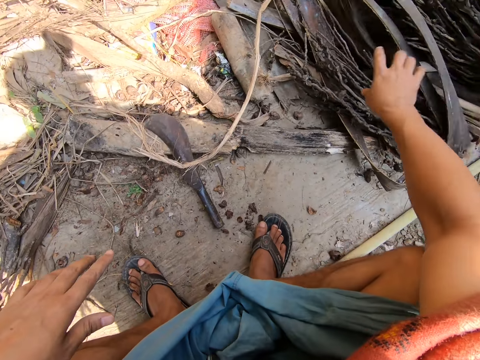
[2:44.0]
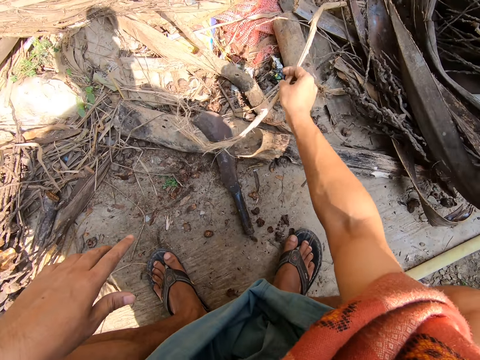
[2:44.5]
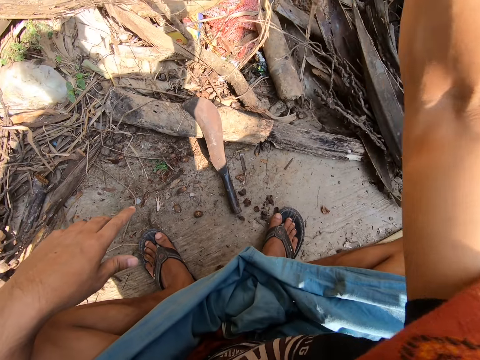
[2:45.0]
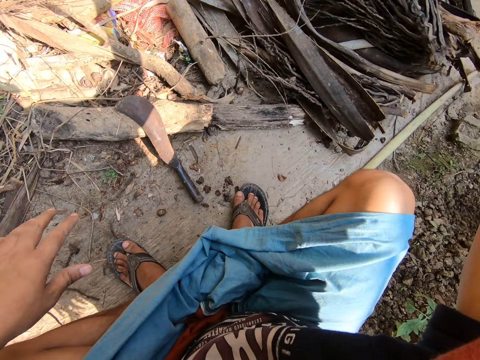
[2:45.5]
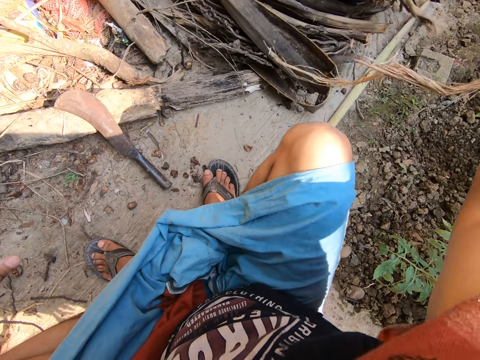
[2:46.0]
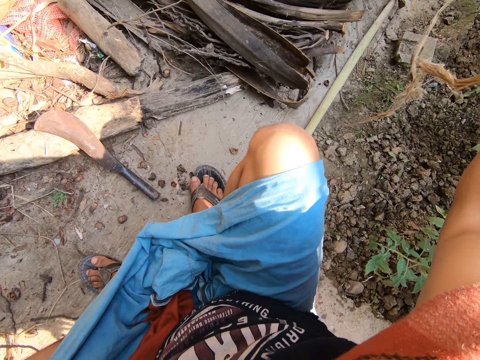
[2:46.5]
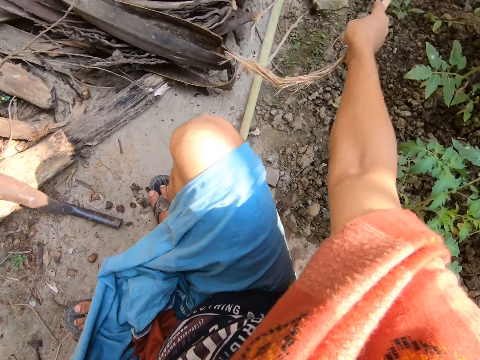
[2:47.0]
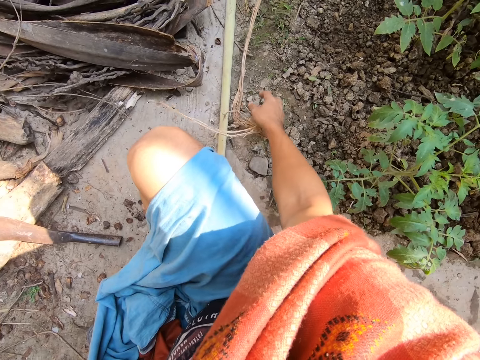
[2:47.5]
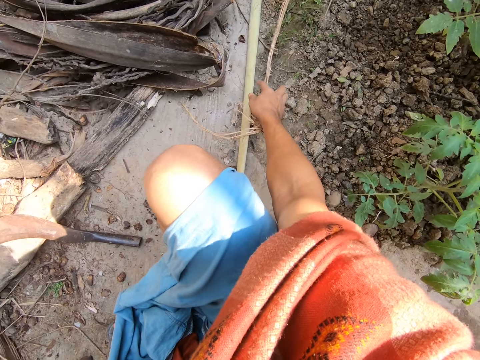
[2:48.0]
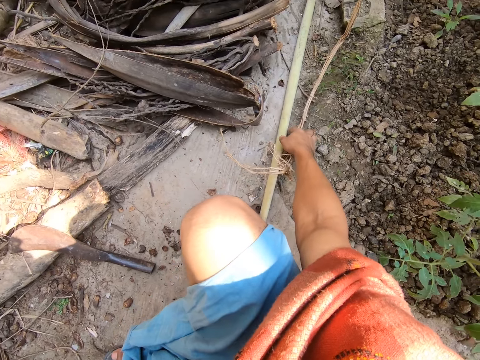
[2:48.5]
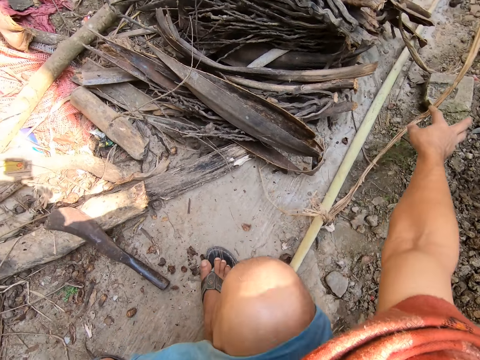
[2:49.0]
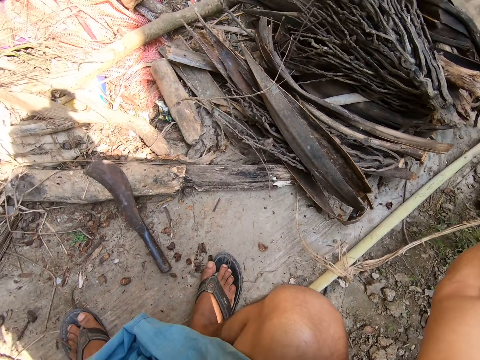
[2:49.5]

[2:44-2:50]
The camera wearer puts the barks to the side.

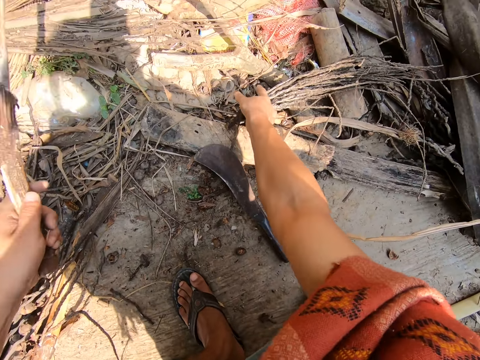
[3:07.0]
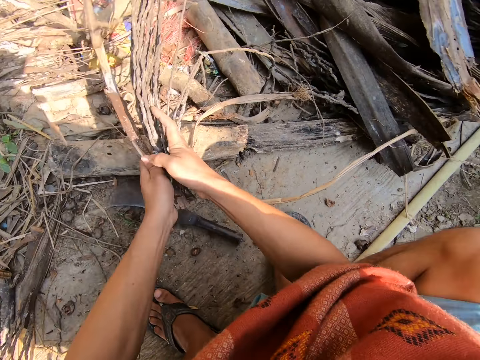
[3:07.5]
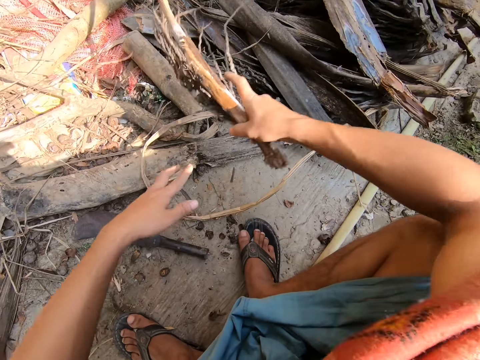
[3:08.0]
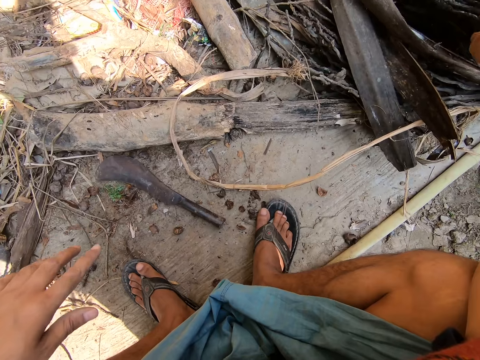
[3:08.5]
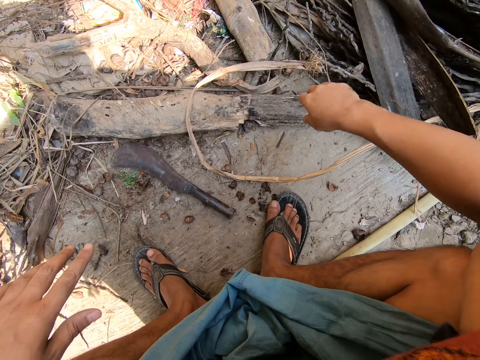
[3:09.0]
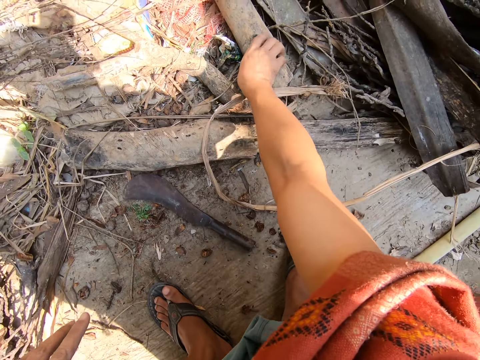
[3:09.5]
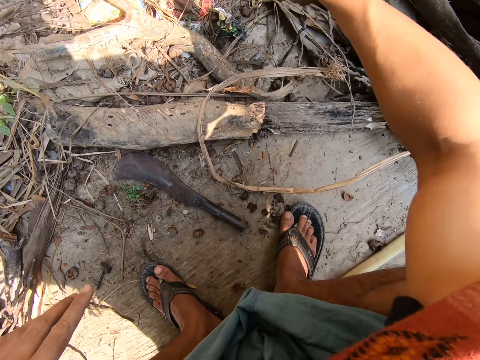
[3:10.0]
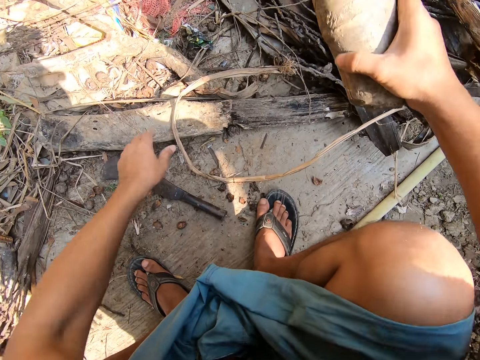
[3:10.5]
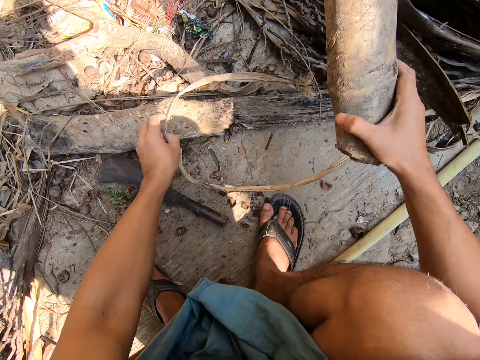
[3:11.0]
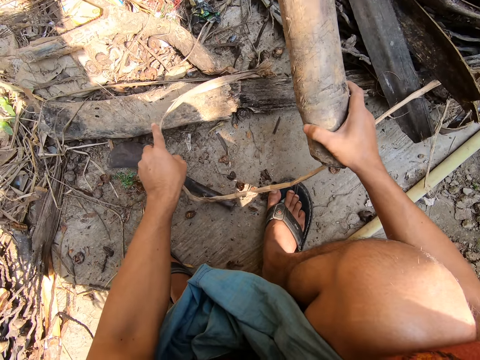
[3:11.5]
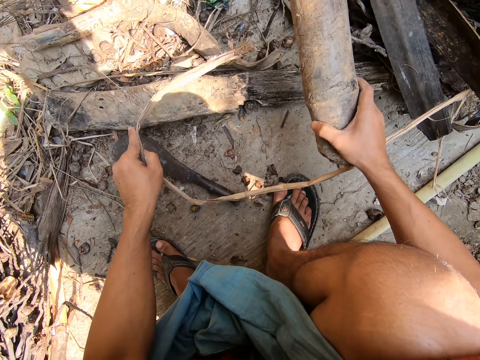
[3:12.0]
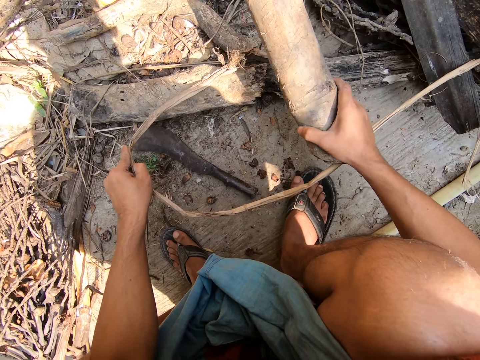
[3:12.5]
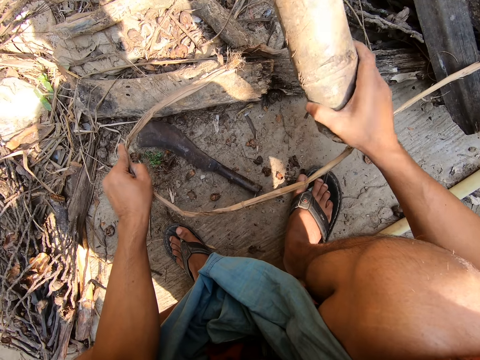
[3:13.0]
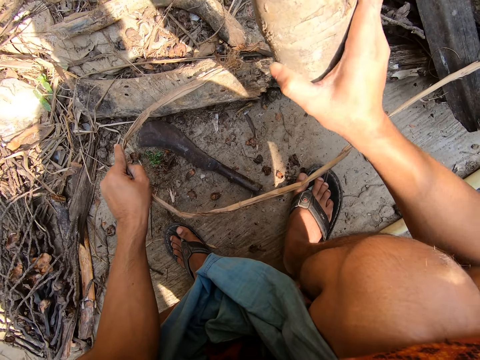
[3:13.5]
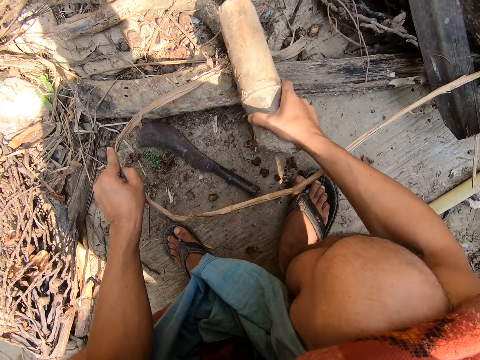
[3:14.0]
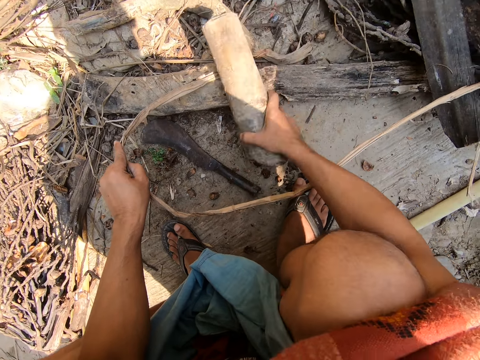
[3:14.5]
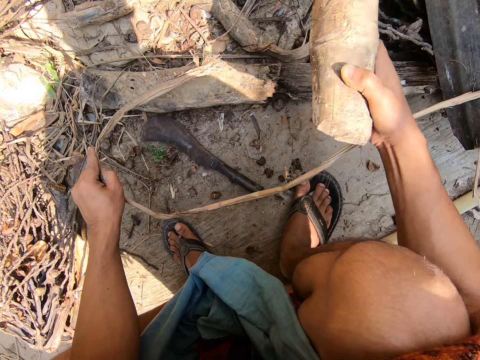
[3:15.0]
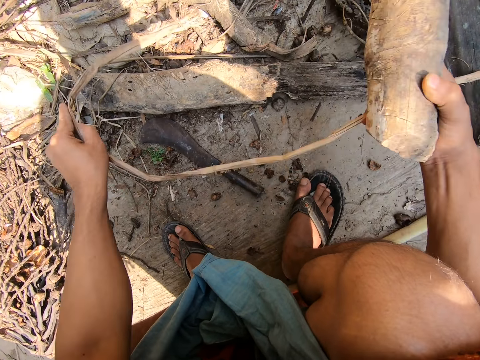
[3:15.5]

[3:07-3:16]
The camera wearer puts the woods to the side. They pick up the wood. They position the bark and hit the bark.

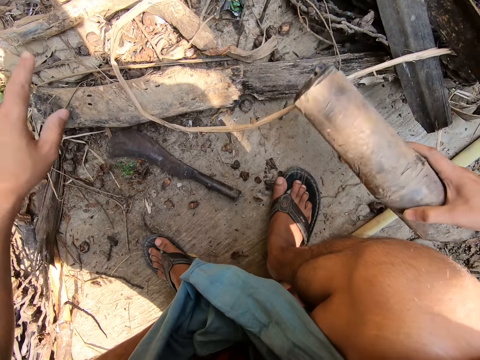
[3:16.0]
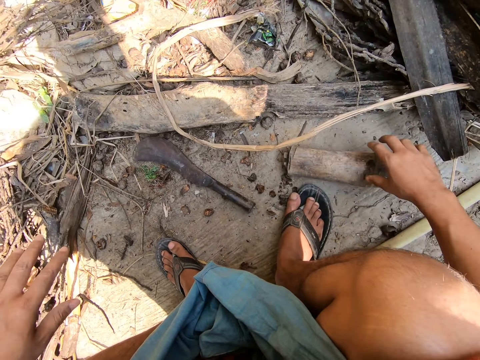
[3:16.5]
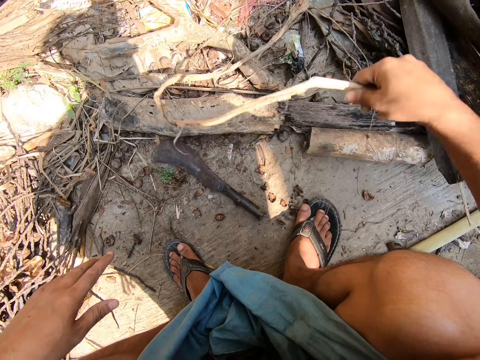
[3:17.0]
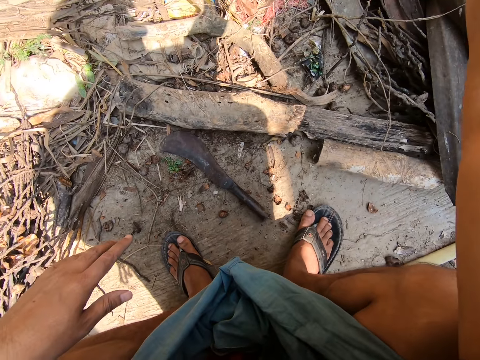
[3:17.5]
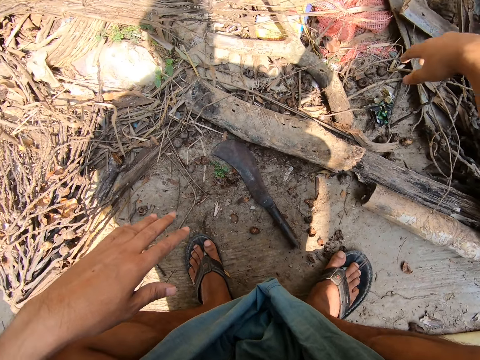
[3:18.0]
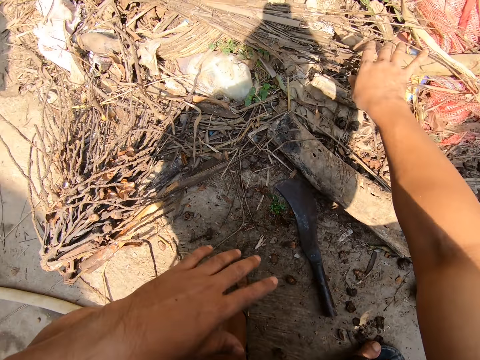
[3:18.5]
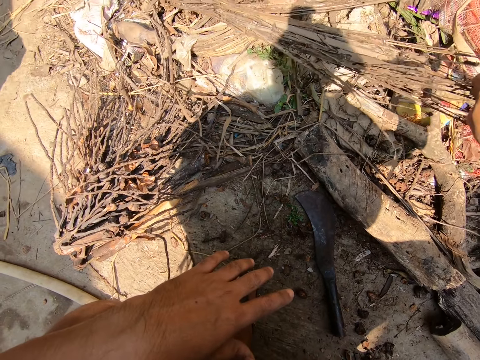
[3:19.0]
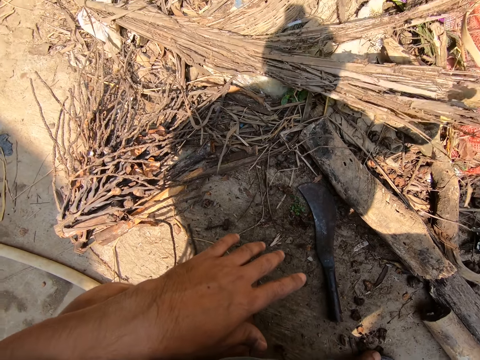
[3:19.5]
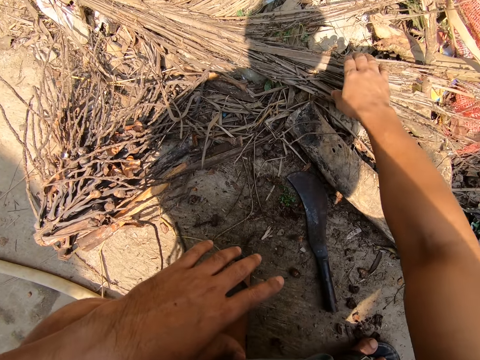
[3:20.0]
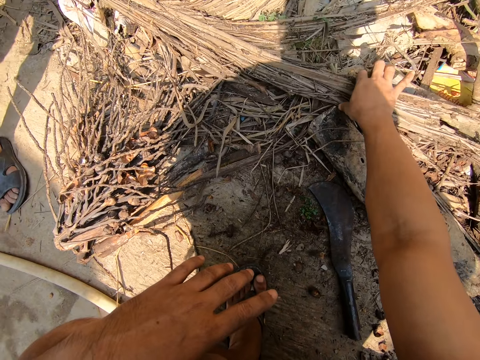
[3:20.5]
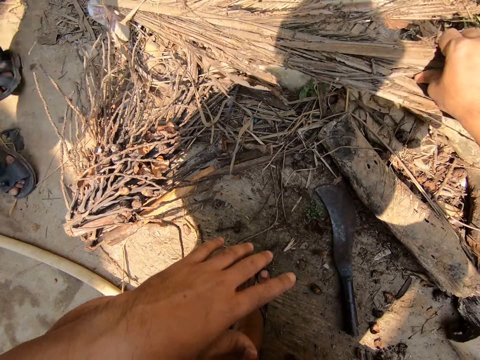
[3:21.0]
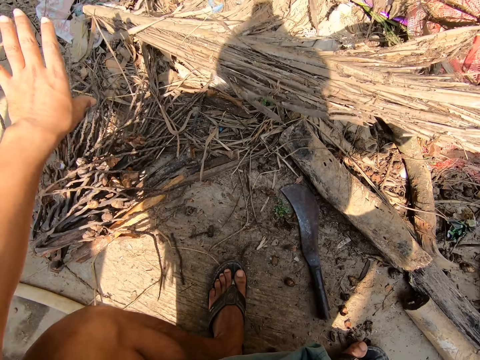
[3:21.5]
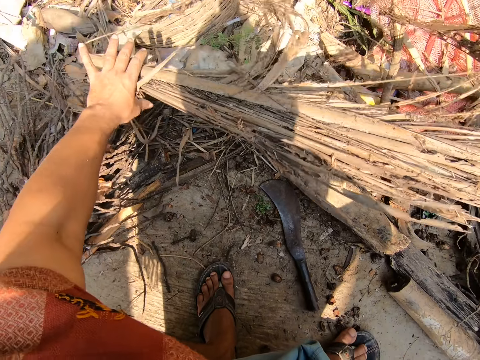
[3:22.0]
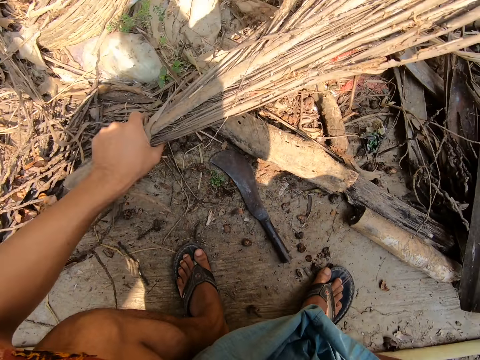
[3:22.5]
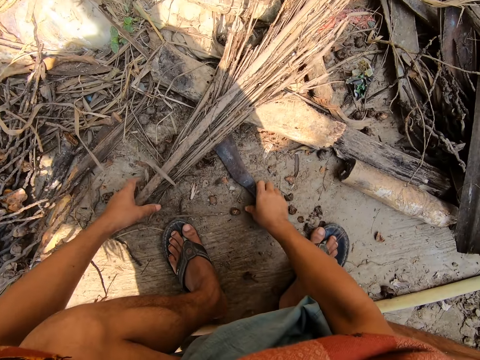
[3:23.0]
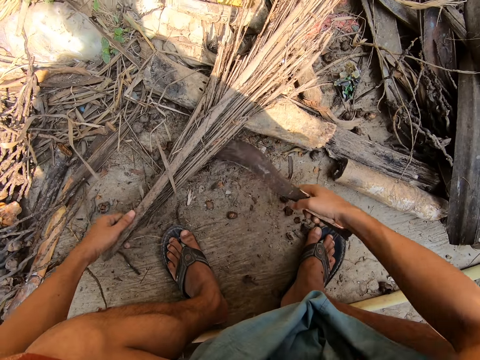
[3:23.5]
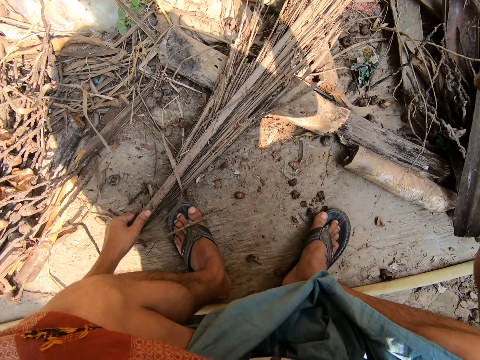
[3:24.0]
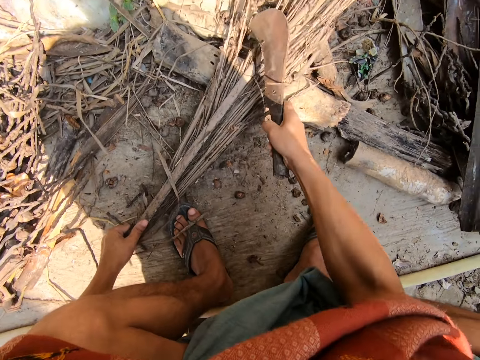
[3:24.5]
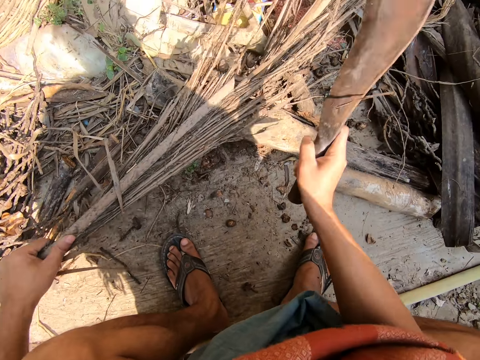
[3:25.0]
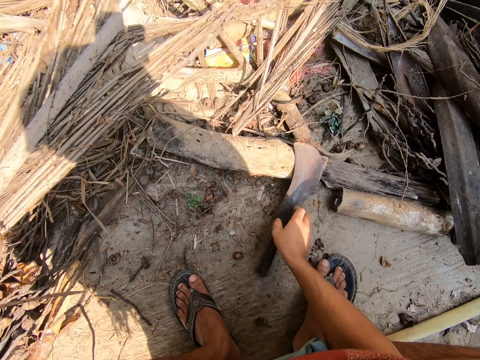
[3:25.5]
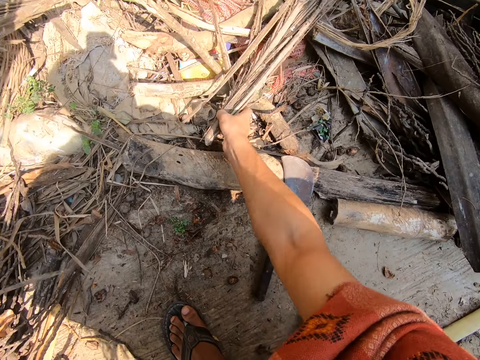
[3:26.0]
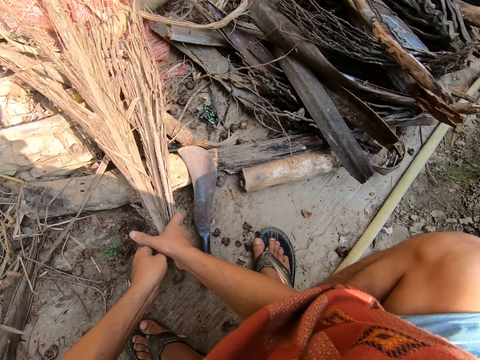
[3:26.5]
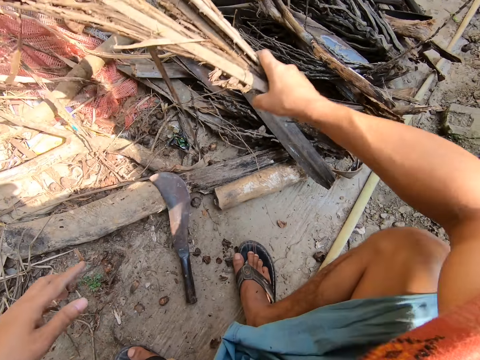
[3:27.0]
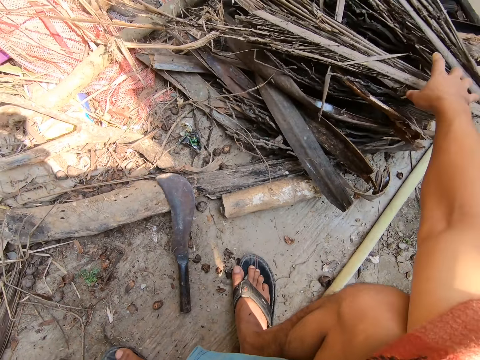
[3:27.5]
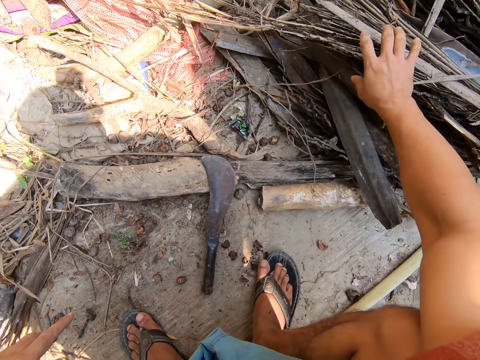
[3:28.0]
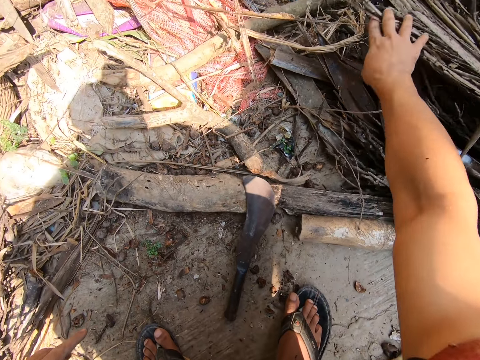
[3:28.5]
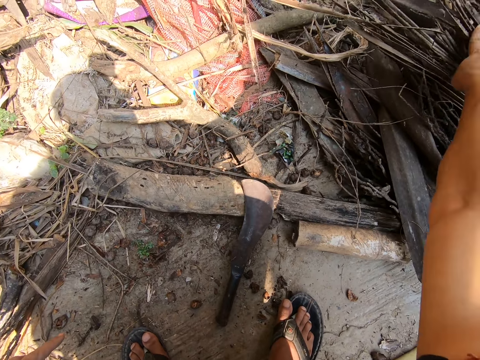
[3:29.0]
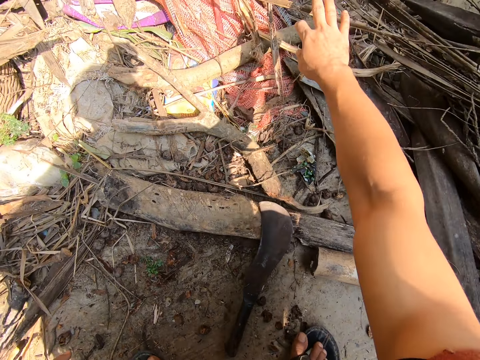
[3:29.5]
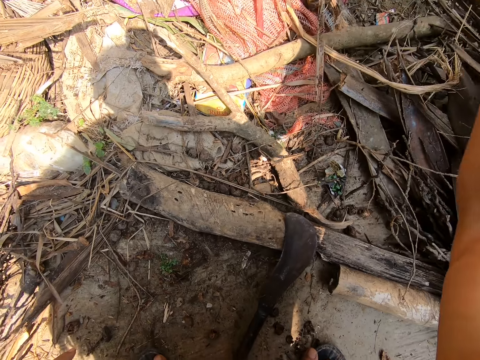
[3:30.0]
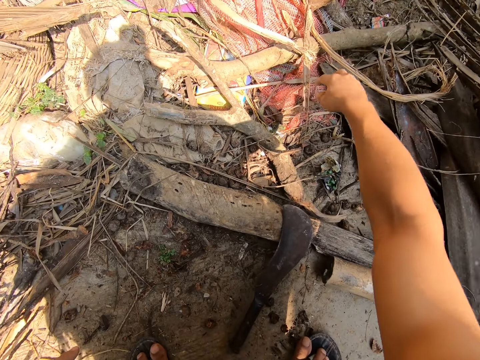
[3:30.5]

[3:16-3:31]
The camera wearer puts the wood down. They throw away the bark or branch. They position the dried leaves. They pick the branches. They pick up the machete. They cut the dried leaves. They put down the machete. They arrange the branches. They put the dried leaves to the side.
